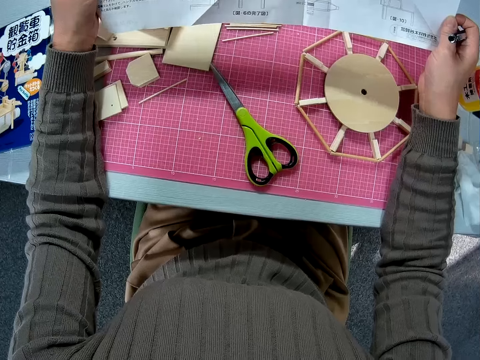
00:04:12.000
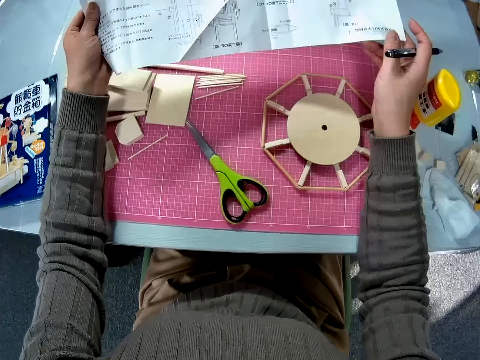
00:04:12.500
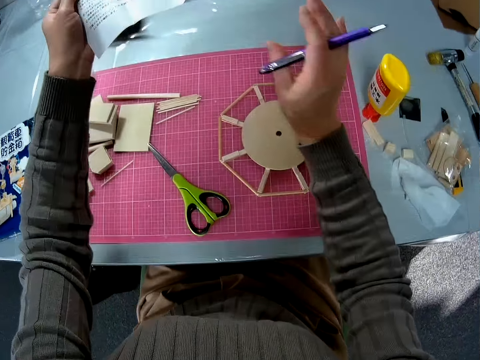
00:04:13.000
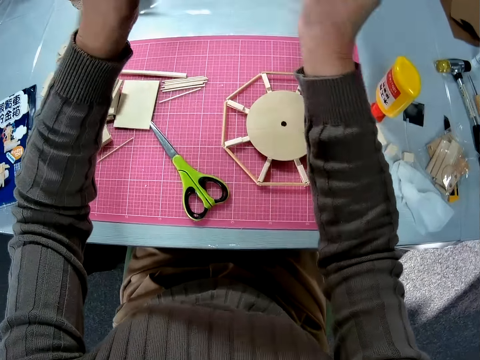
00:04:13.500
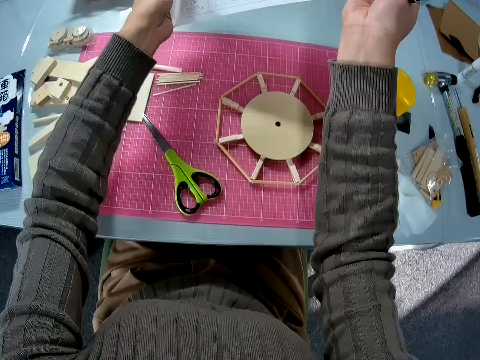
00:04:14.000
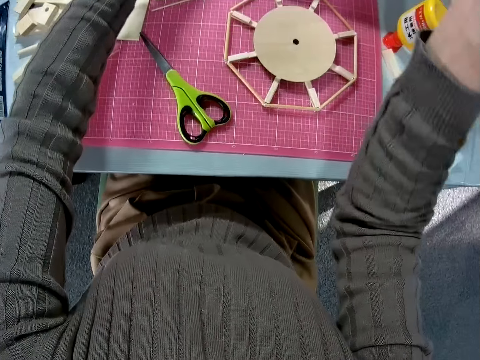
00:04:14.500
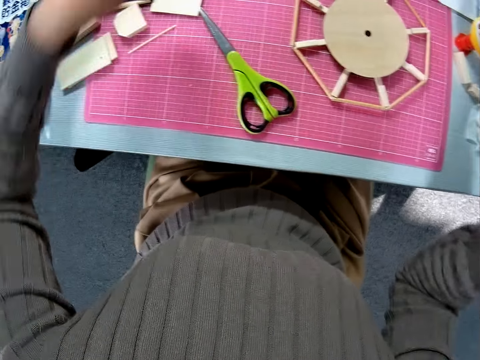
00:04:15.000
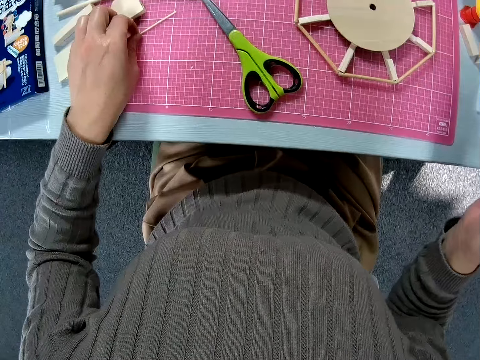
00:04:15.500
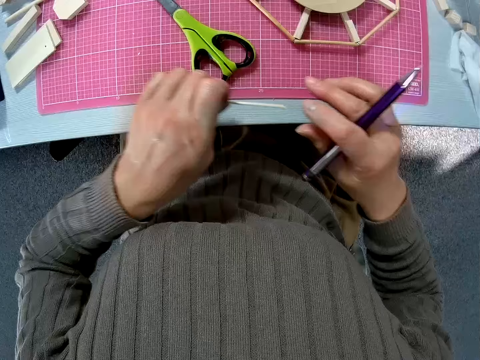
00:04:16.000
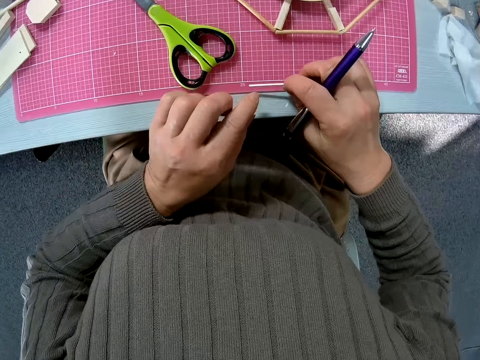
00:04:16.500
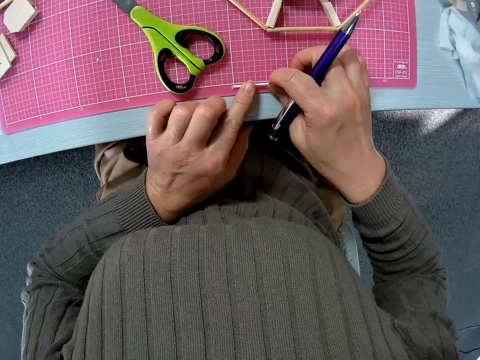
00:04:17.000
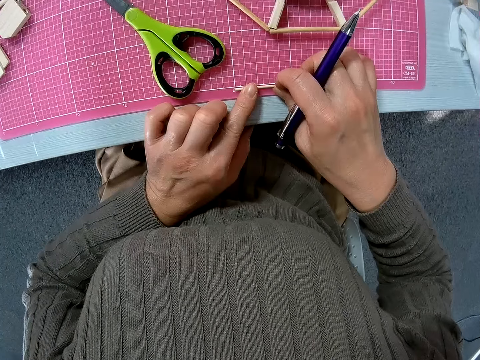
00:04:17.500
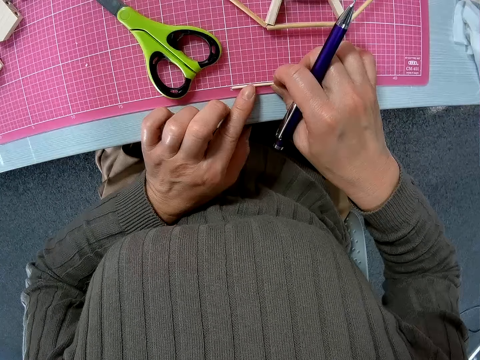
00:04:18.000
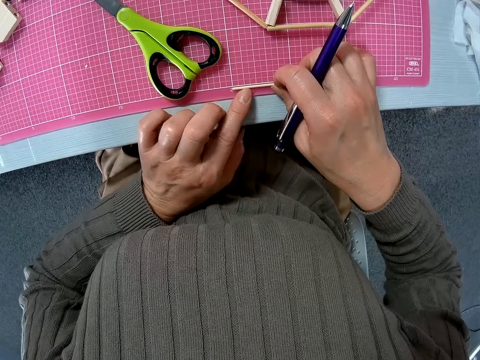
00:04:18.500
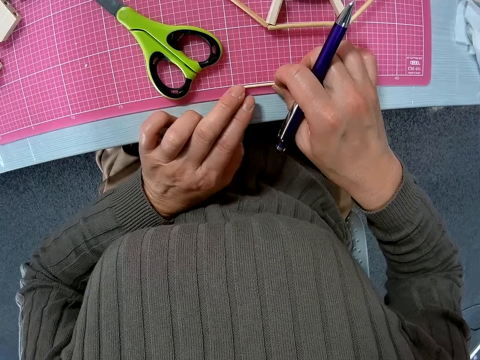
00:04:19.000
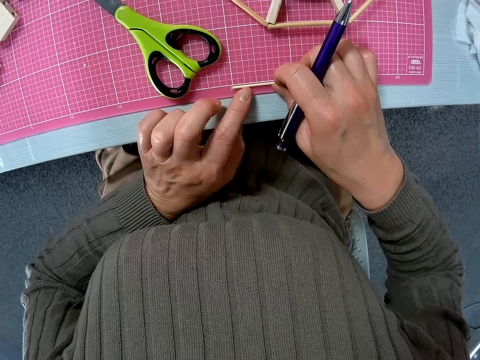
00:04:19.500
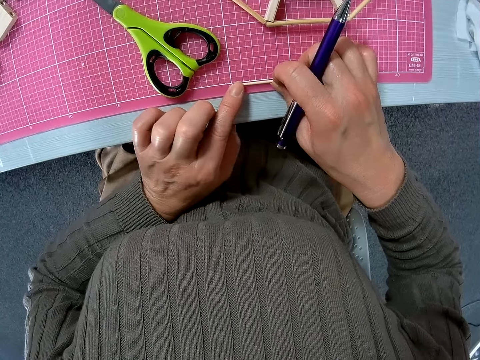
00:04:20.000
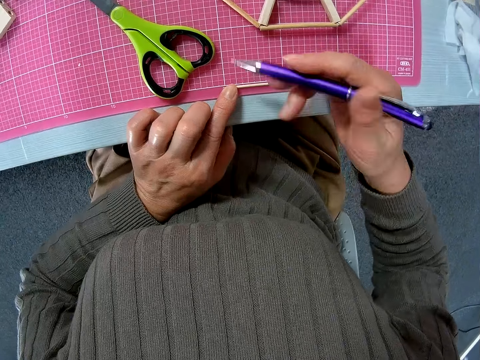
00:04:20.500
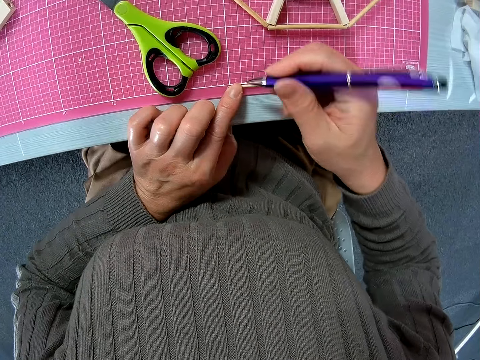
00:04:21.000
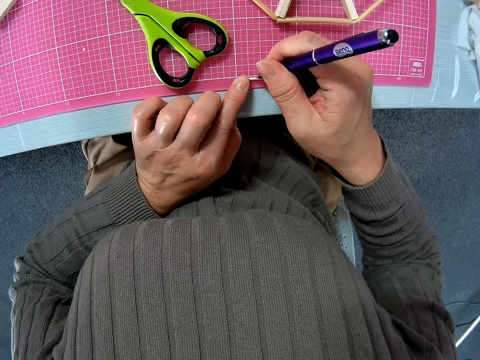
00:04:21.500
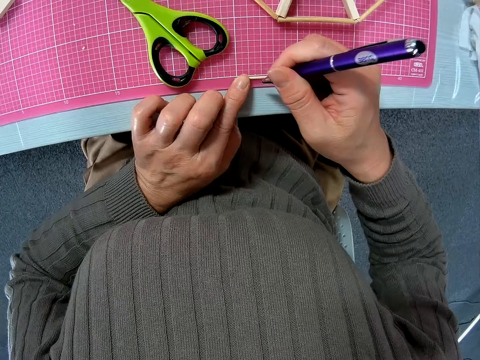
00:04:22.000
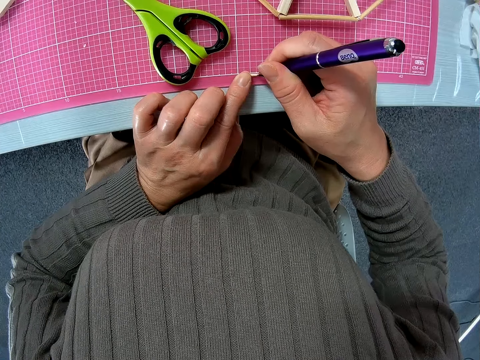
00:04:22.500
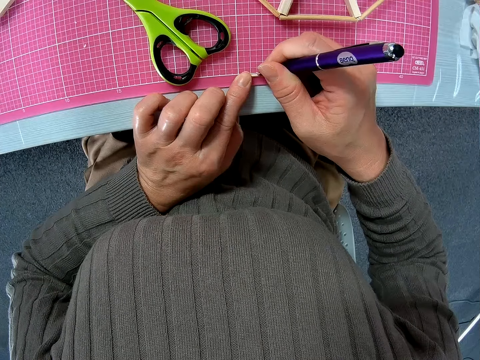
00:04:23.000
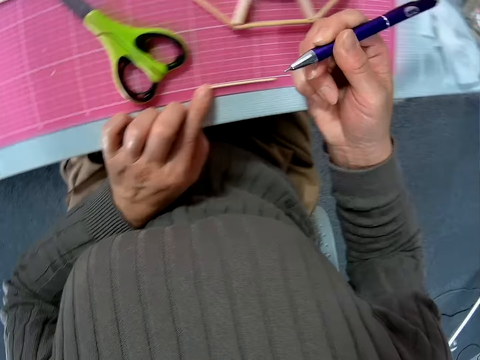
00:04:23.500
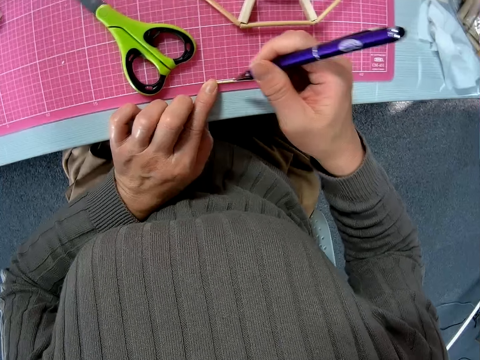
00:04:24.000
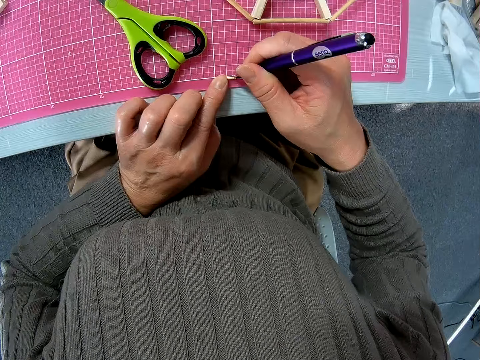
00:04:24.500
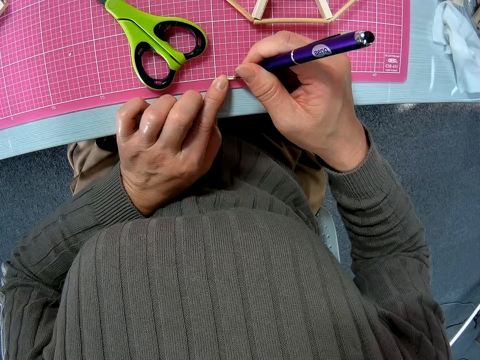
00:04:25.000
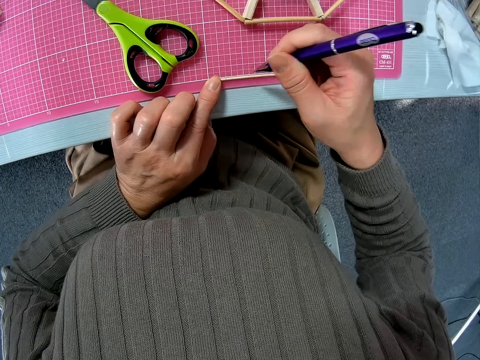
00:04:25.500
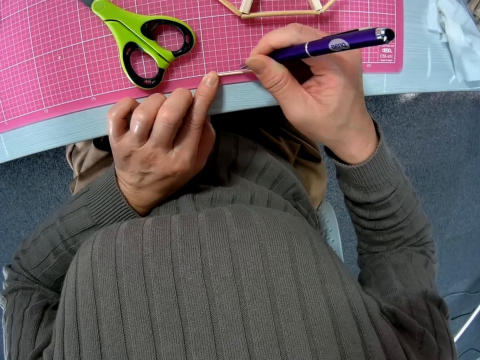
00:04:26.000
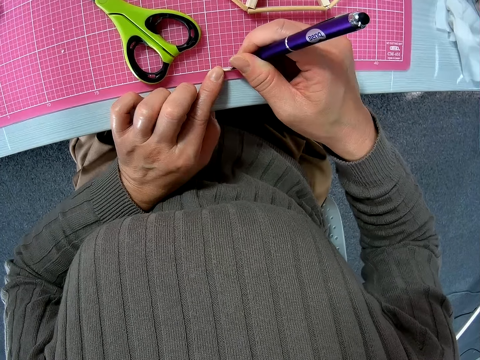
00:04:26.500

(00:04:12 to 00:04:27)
The camera wearer turns the paper manual over. She drops the paper manual on the table. She takes the wood piece on the board with her left hand. She measures the wood piece on the board. She presses the wood on the table. She marks the wood piece with the pen.

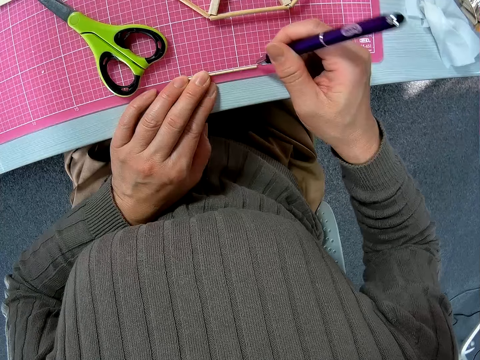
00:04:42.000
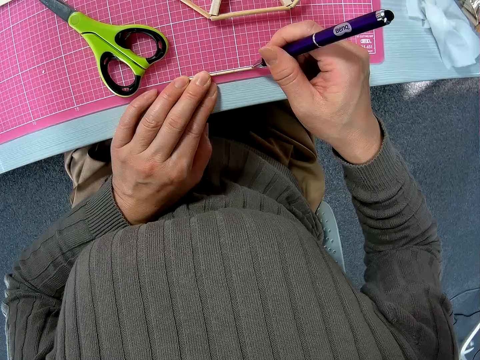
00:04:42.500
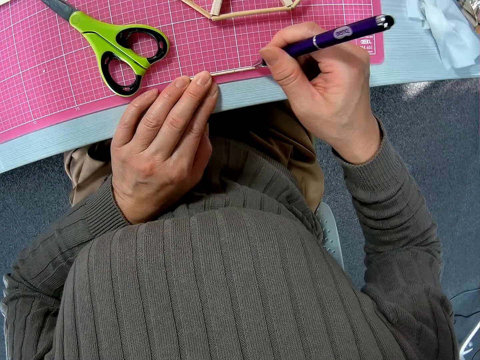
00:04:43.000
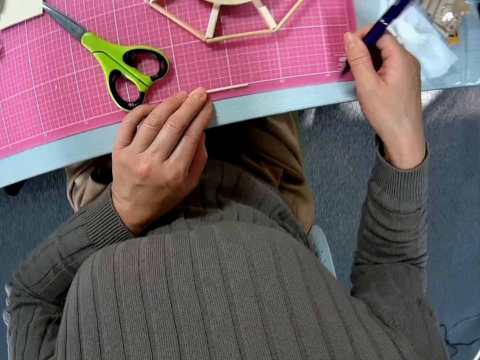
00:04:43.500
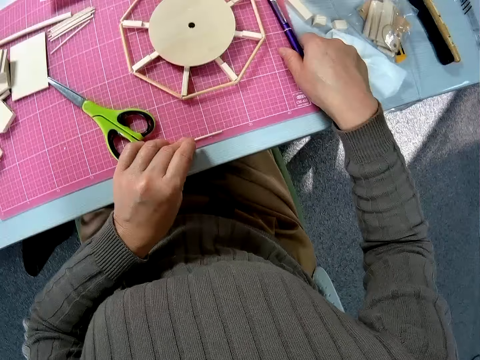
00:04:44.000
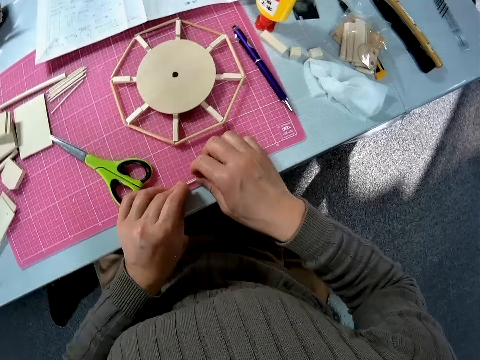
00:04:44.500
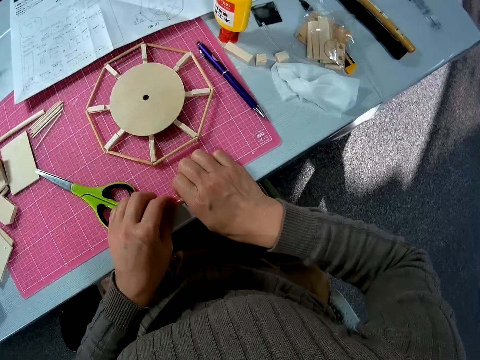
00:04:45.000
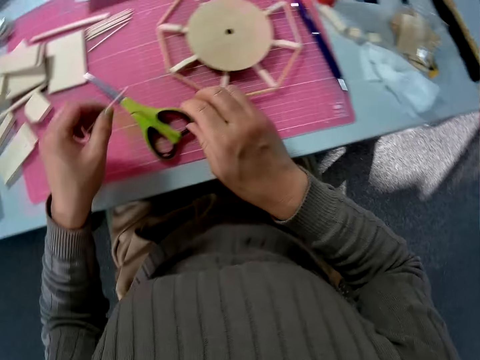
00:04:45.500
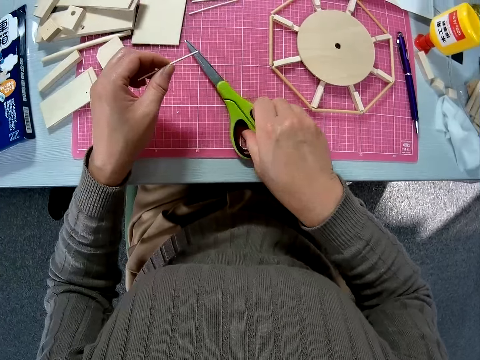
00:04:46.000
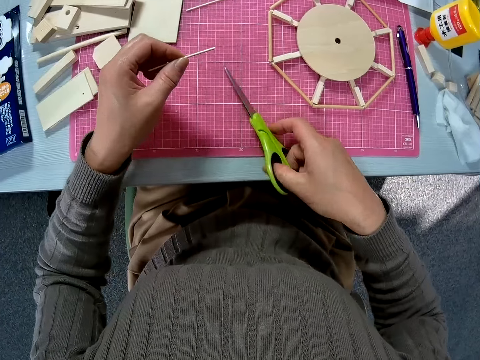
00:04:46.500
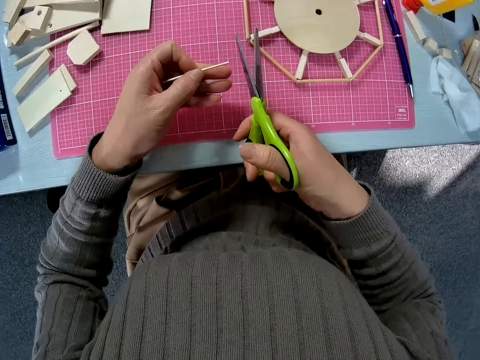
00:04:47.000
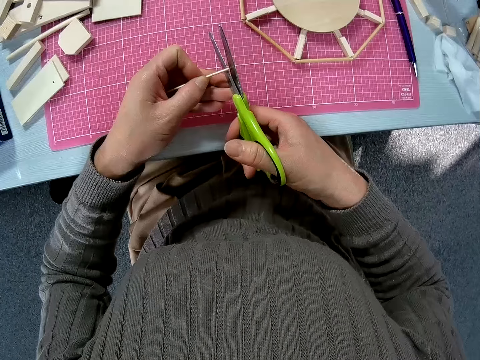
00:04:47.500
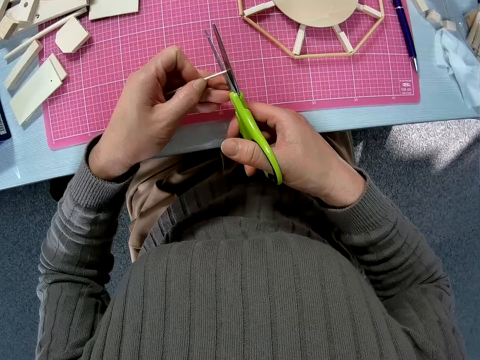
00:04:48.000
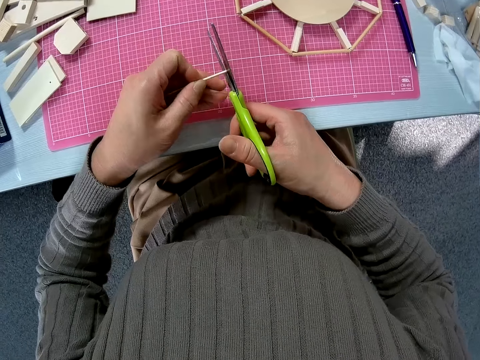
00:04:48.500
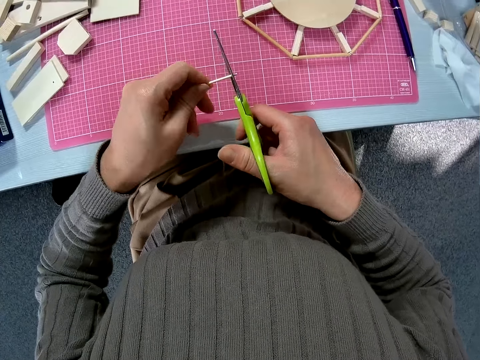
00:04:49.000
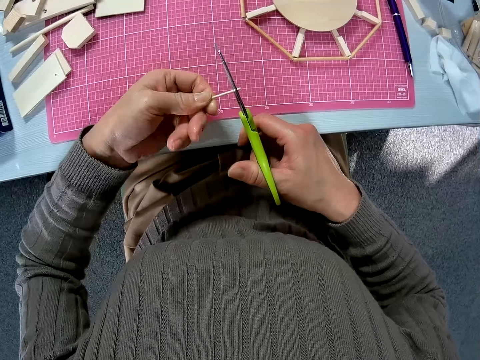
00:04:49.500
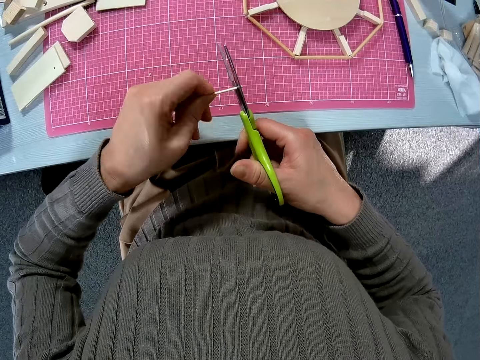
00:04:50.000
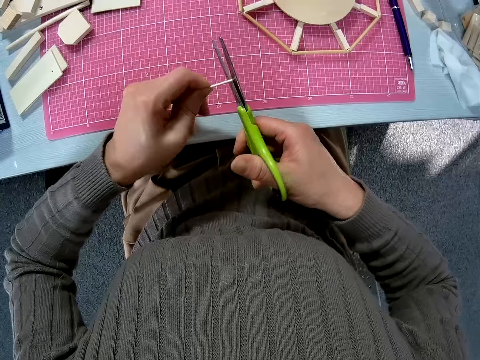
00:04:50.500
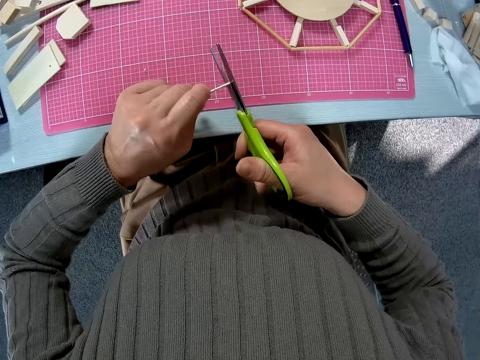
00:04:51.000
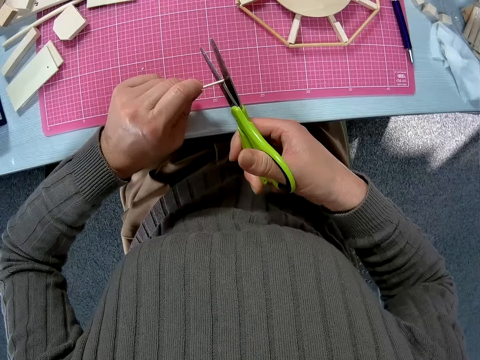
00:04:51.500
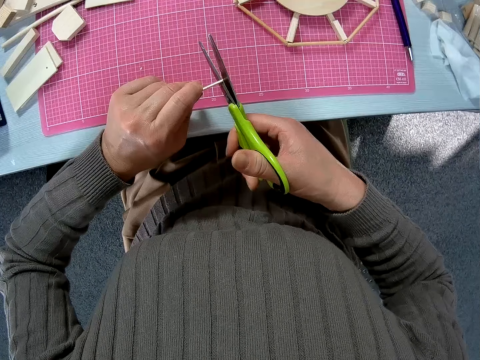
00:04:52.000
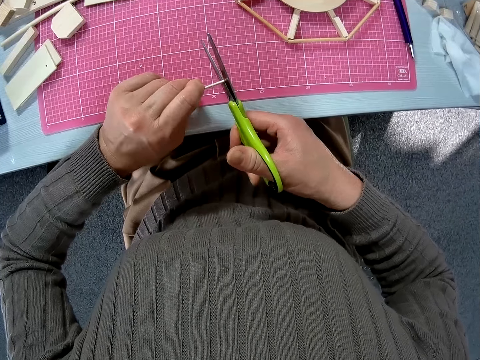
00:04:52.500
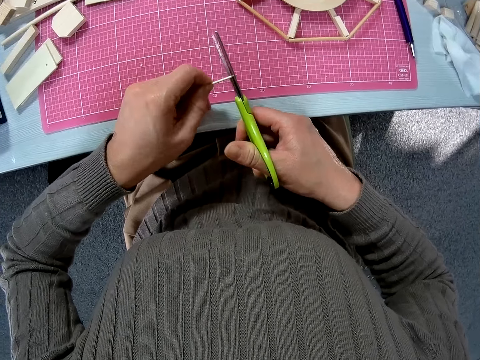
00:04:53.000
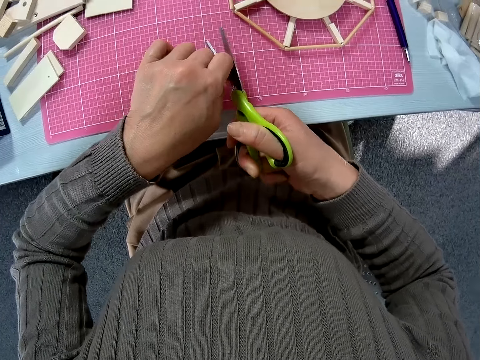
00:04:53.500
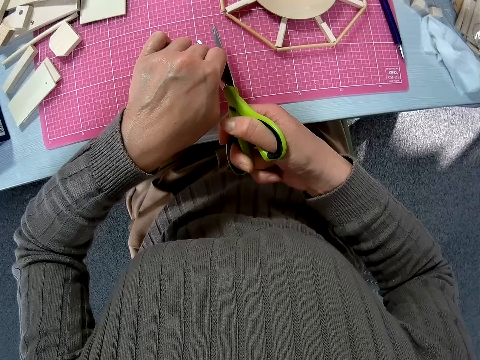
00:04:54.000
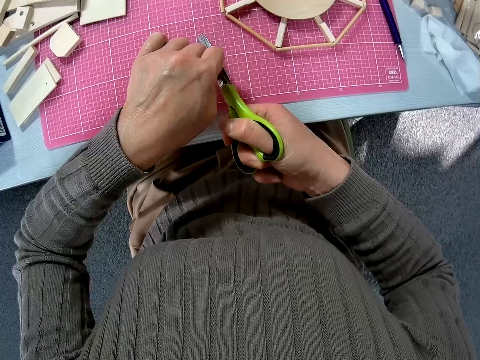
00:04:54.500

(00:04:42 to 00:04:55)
The camera wearer drops the pen on the board. They pick up a wood rod from a cutting mat. They pick up the scissors from the cutting mat. They cut the wood rod with the scissors.
